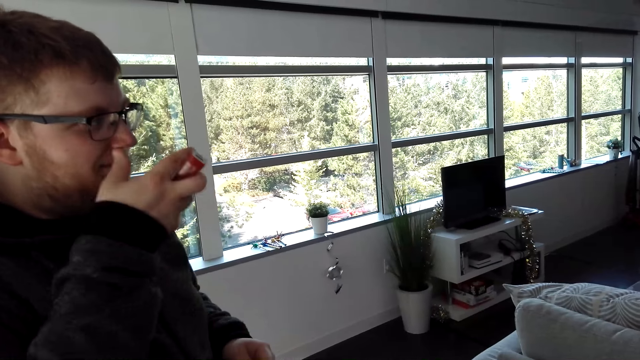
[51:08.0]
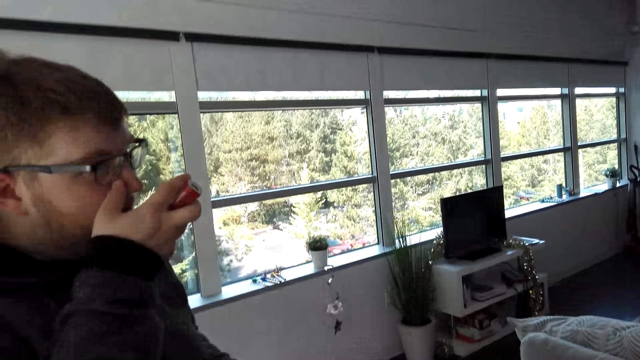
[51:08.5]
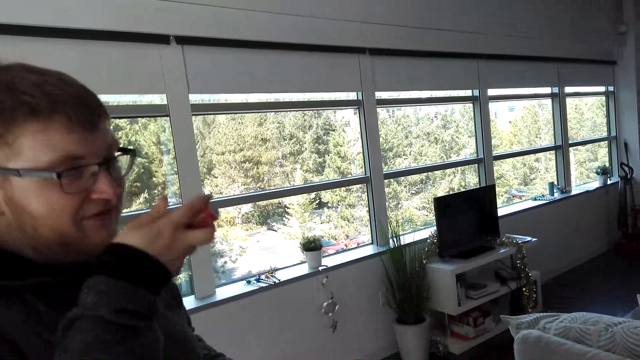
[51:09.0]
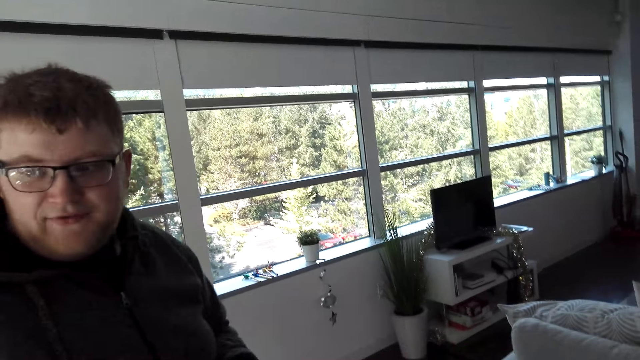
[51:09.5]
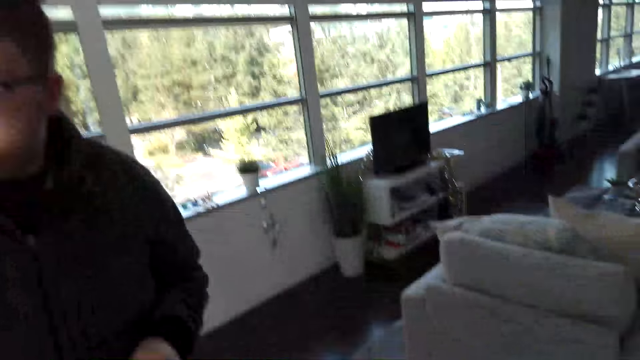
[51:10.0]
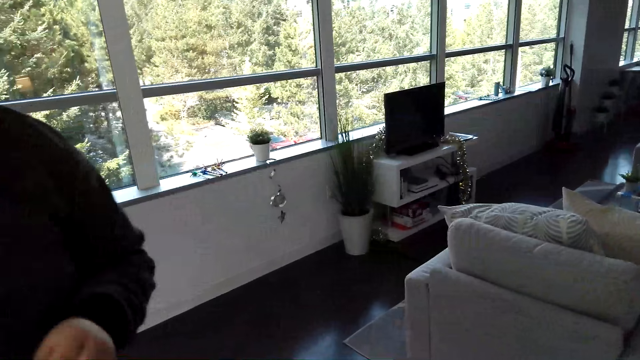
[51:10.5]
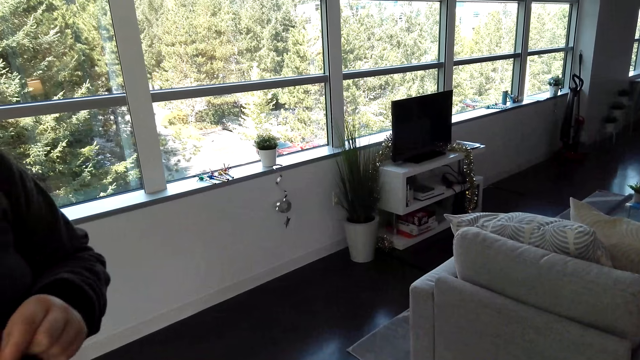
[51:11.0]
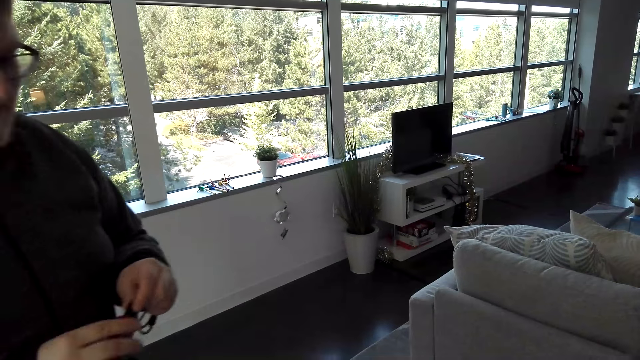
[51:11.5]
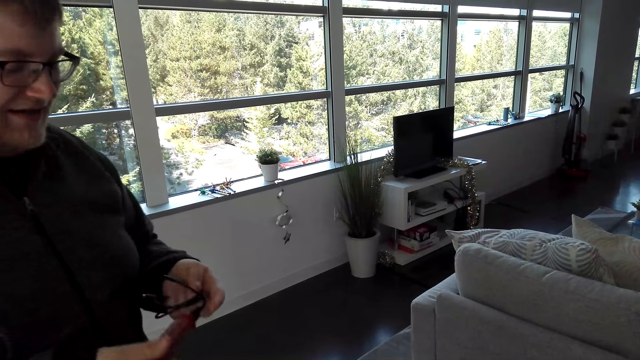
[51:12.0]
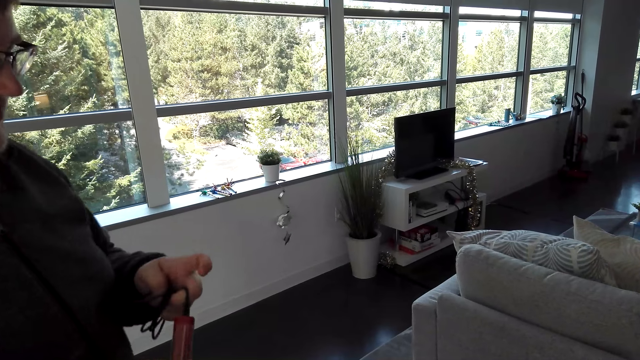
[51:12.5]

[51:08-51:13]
A person scratches his nose. The person looks around the house.
